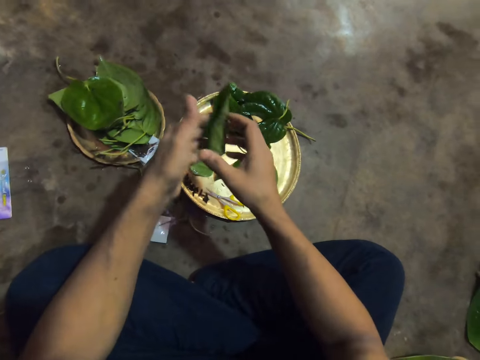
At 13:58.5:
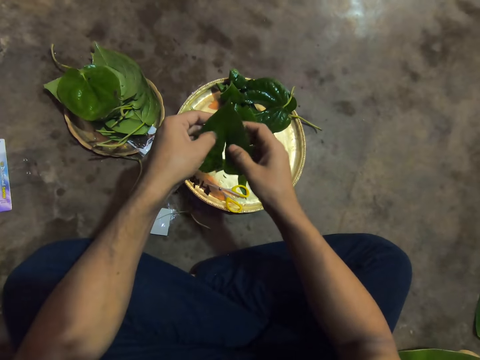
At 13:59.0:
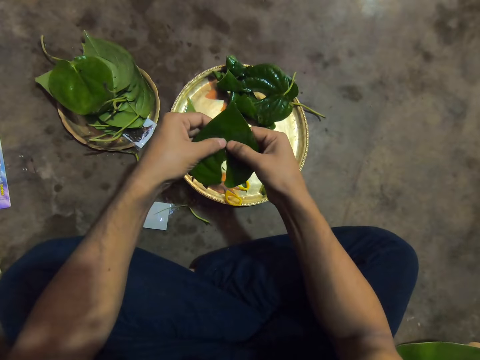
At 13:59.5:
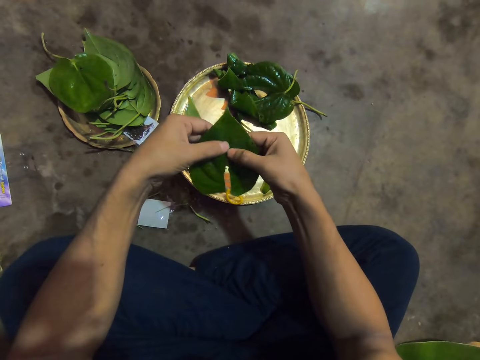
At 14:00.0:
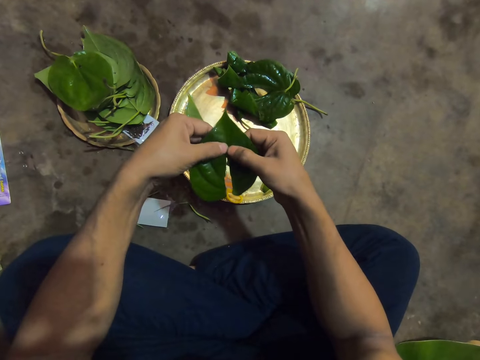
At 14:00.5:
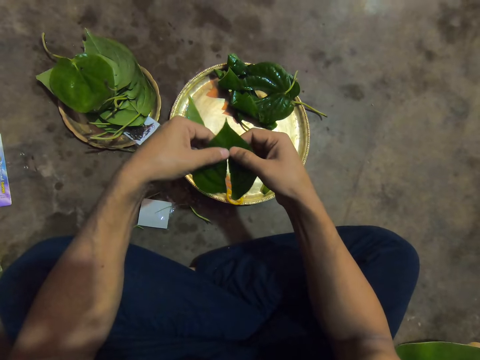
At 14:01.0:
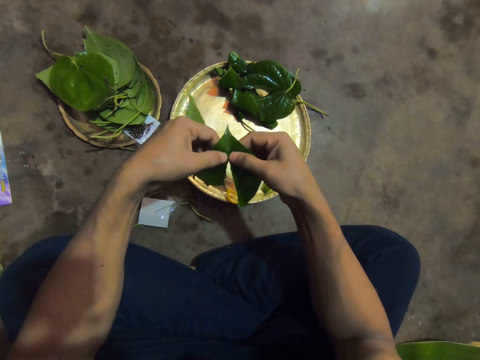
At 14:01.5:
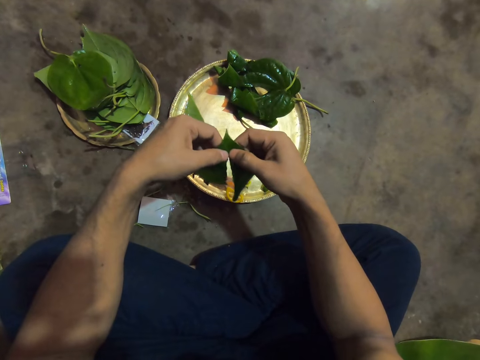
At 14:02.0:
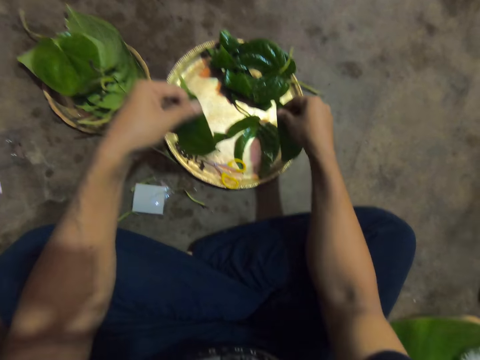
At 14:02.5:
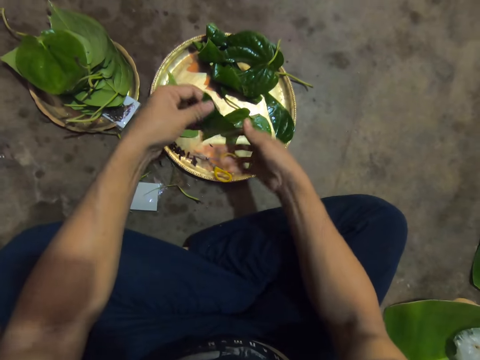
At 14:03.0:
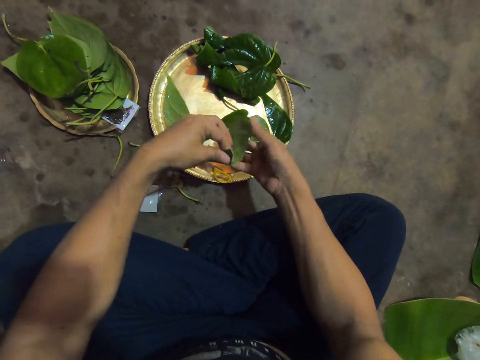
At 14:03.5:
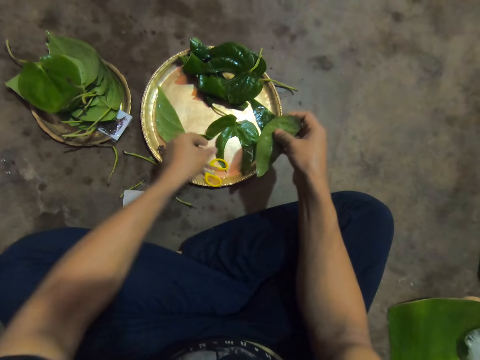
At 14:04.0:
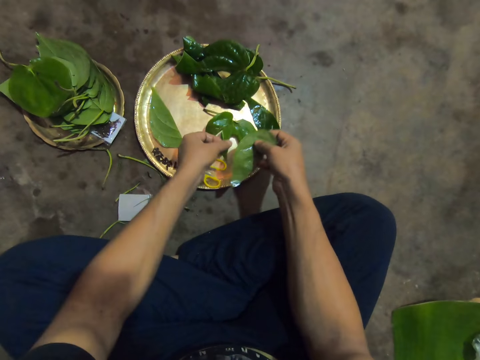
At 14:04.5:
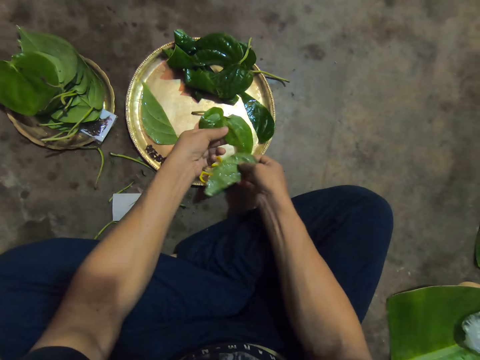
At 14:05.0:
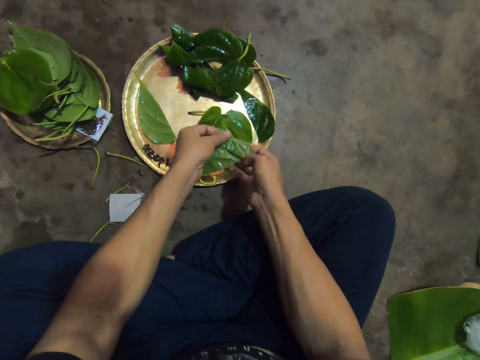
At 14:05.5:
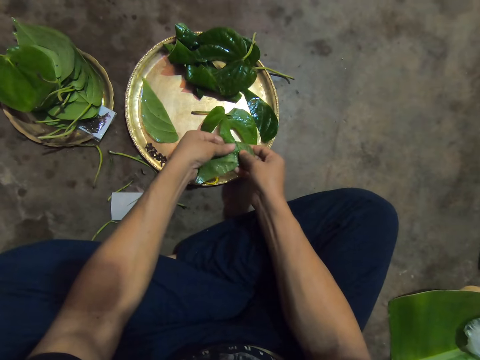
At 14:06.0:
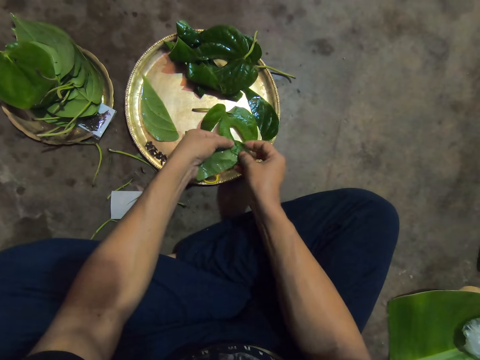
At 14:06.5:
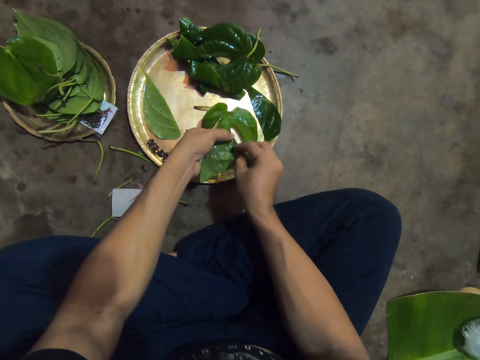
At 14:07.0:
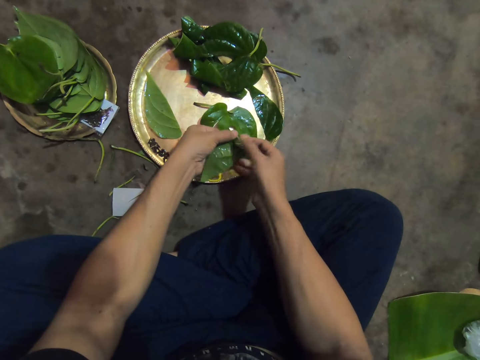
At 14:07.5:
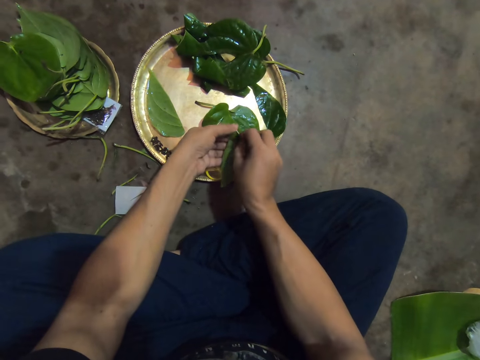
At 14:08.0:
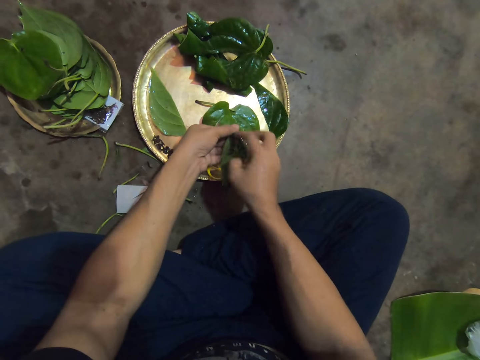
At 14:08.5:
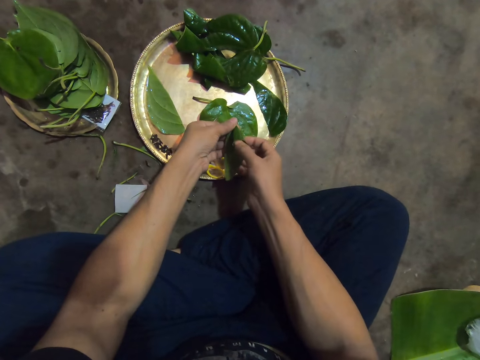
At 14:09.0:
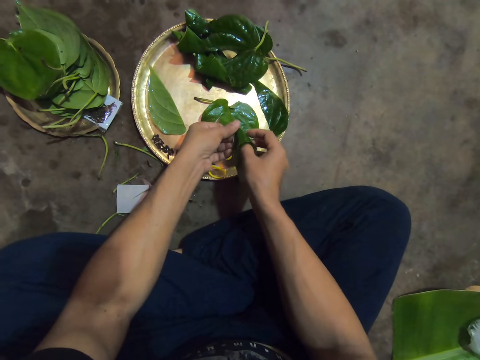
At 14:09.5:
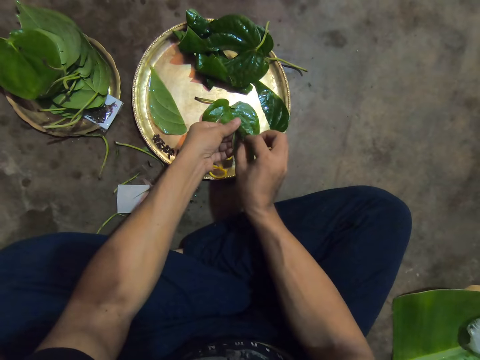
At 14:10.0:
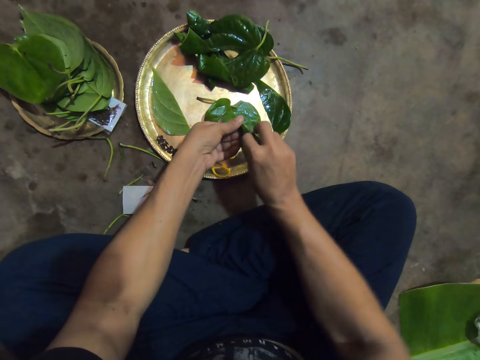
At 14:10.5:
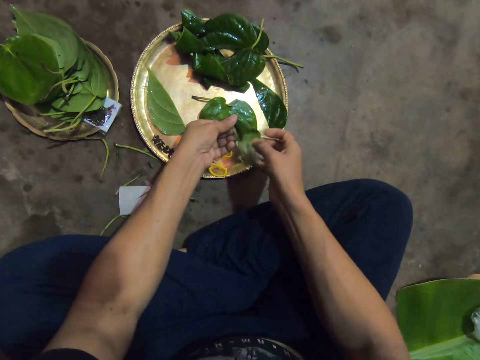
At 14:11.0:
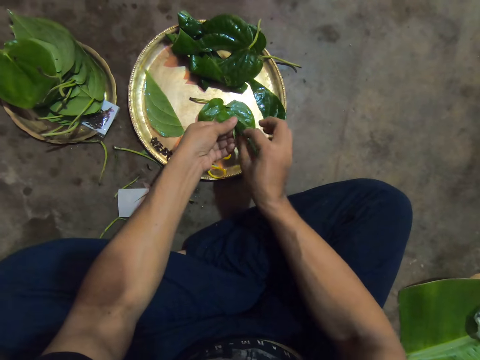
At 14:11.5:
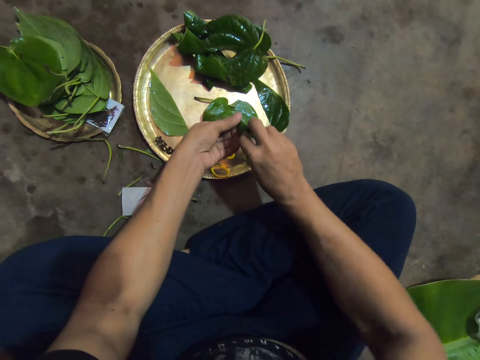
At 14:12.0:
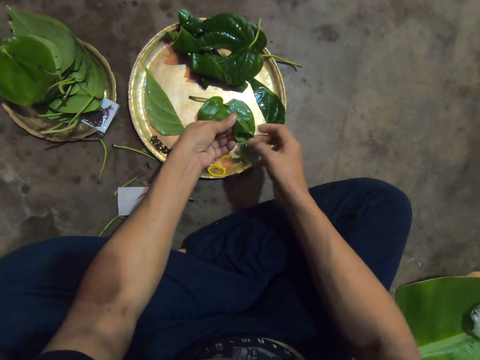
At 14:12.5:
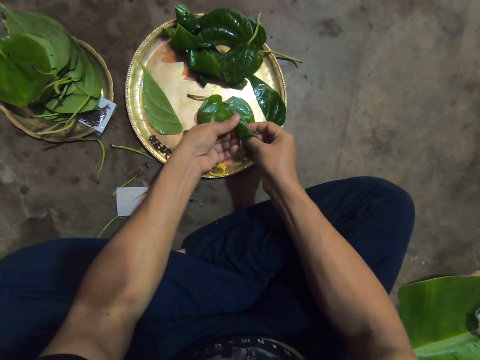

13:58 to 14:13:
The camera wearer splits the leaf with his hands. He cuts the leaf. He drops the part of the leaf in his right hand on the plate. He passes the leaf in his left hand to his right hand. He holds the leaf on the plate with his left hand. He picks the leaf. He wraps the leaf in his right hand into shape on the leaf in his left hand. He decorates the leaves.

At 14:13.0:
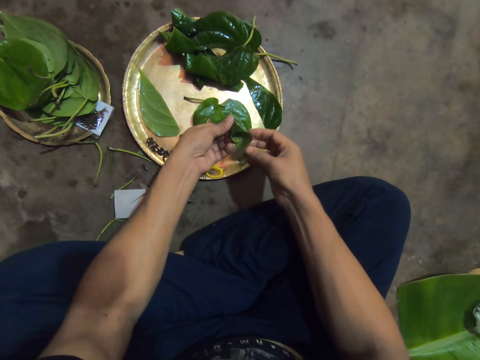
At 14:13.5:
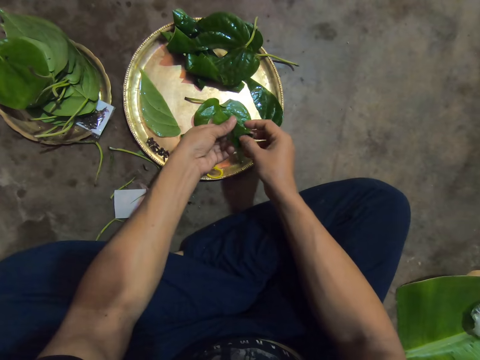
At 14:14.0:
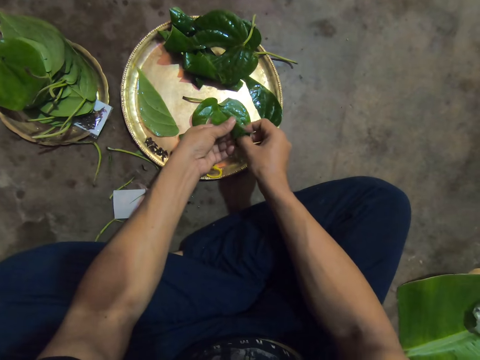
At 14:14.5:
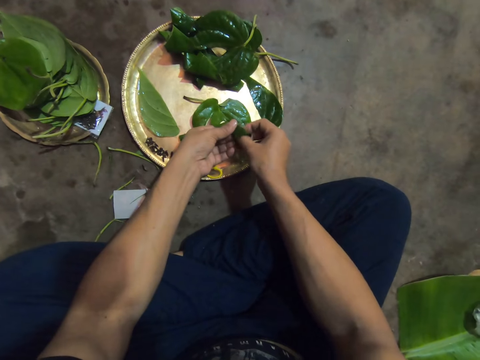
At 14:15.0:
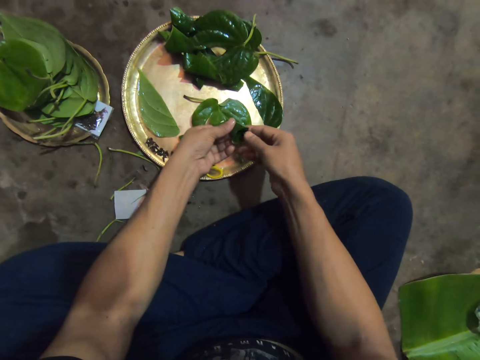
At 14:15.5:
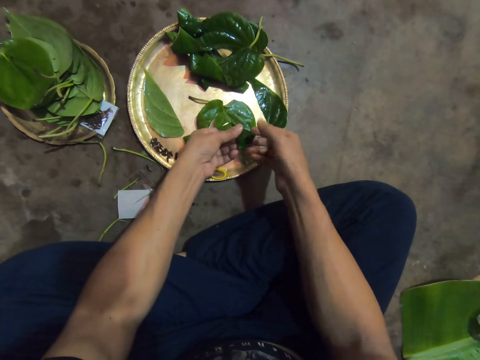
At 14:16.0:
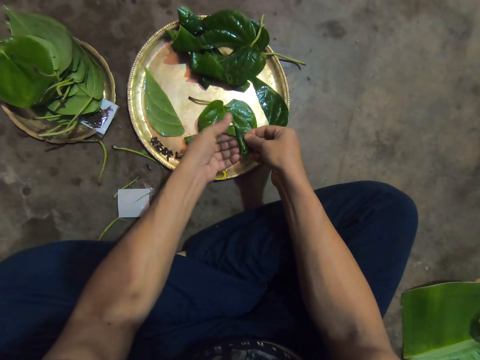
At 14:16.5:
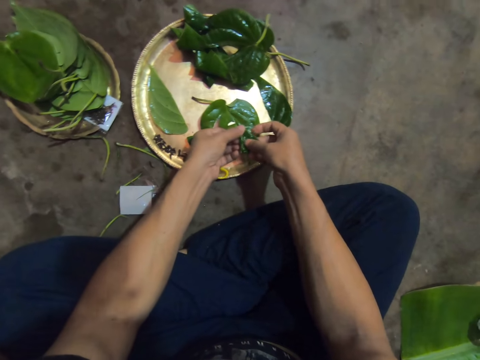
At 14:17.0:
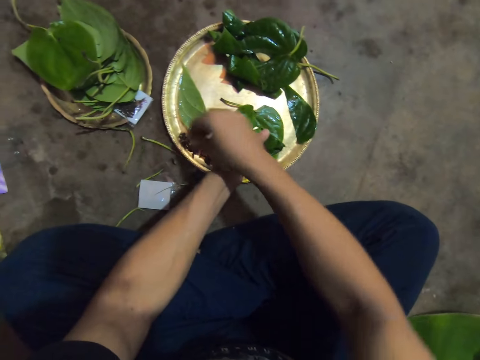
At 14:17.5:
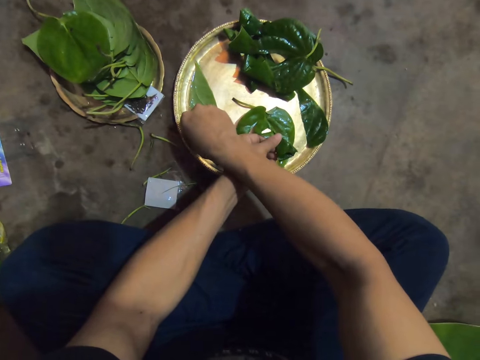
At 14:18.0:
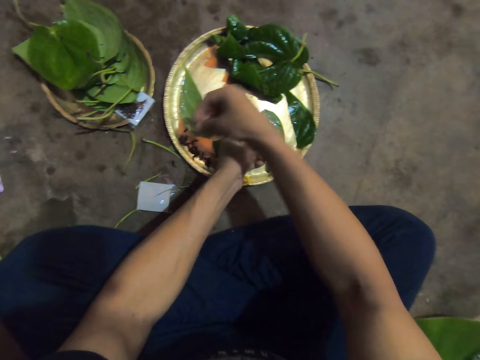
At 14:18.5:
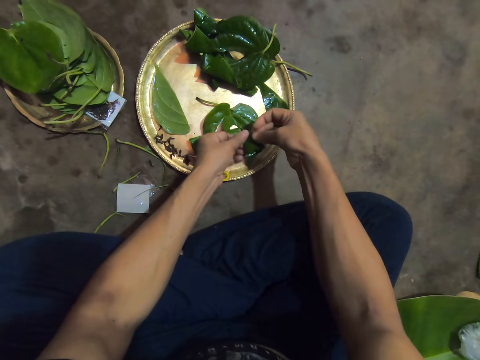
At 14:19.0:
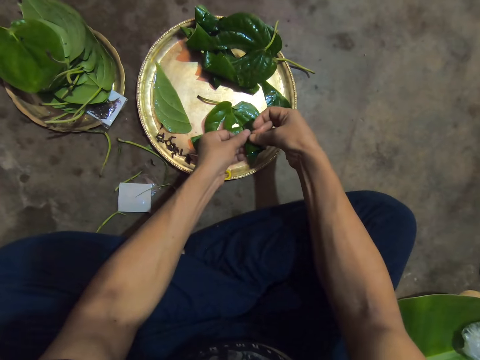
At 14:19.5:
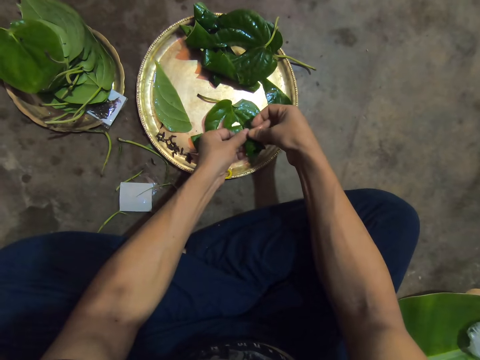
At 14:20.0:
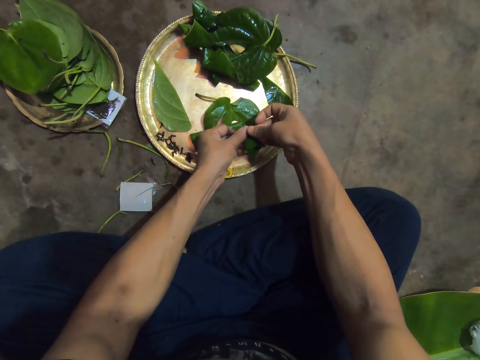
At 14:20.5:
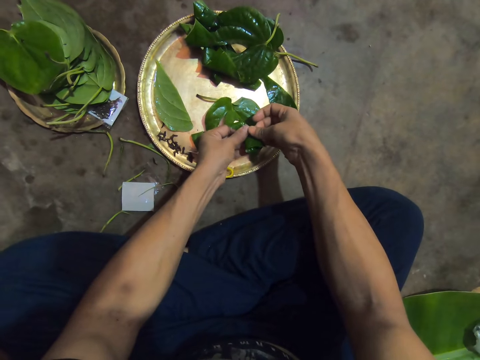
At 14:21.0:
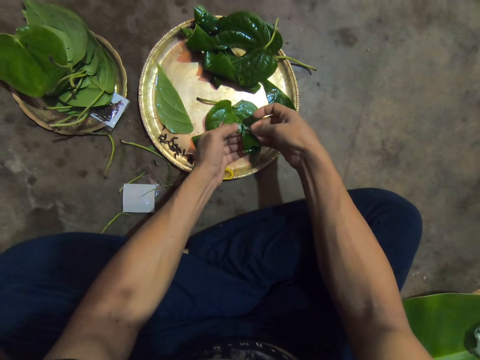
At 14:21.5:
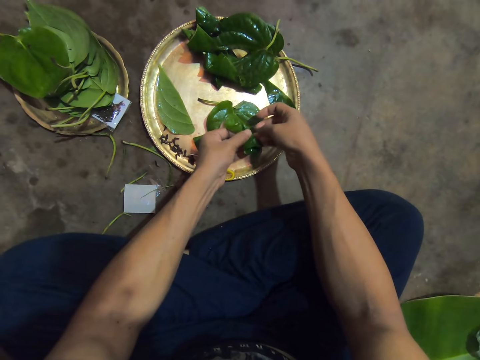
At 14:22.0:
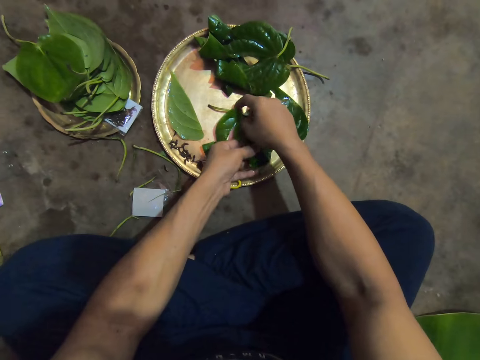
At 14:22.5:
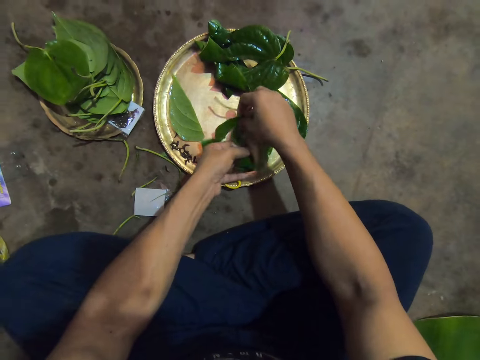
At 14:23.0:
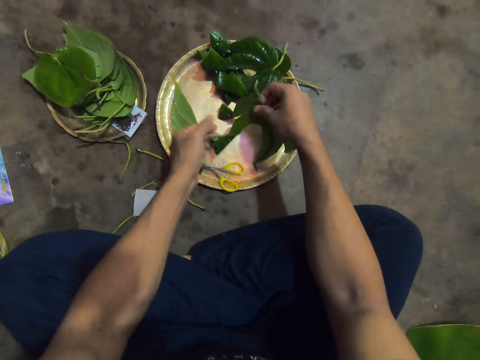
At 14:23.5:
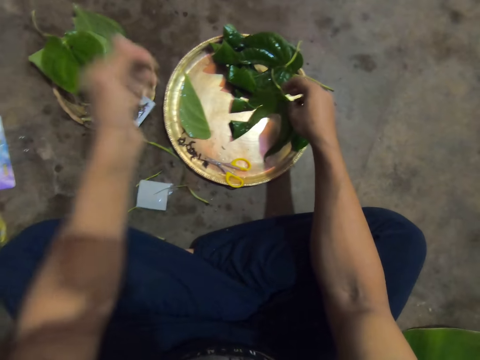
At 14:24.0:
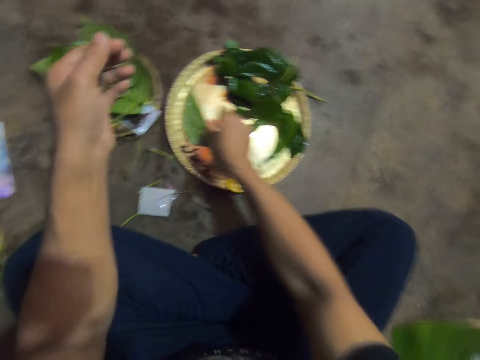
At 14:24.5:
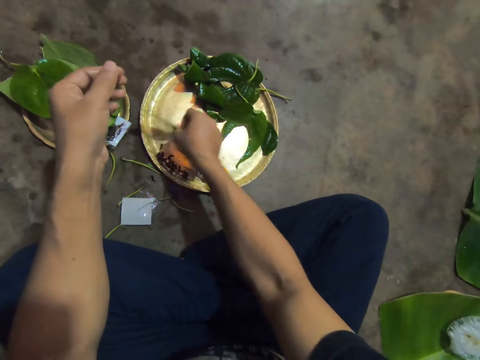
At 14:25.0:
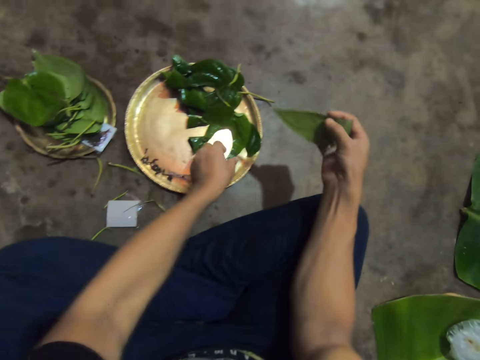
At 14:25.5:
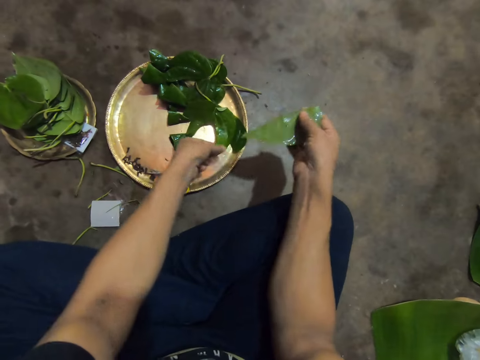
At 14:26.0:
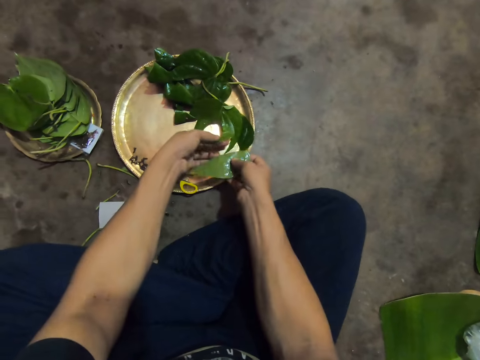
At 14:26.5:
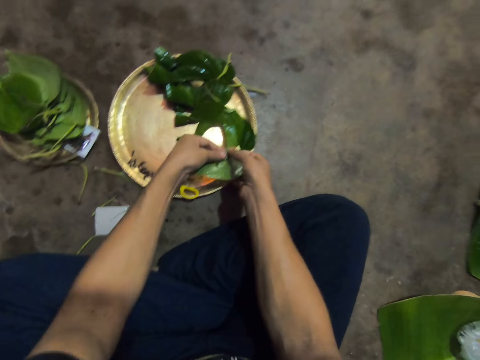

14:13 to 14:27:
The camera wearer picks a nail from the plate with his right hand. He pierces the leaf in his left hand with the nail in his right hand. He moves the leaf on the plate with his right hand. He picks the leaf from the plate with his right hand. He holds the leaf on the plate with his left hand. He wraps the leaf in his right hand into shape on the leaf in his left hand.
